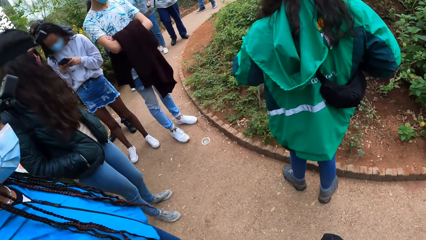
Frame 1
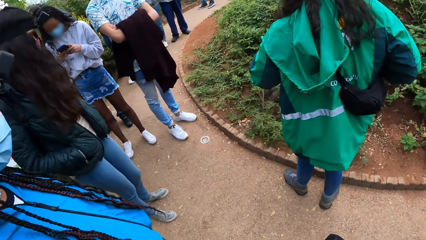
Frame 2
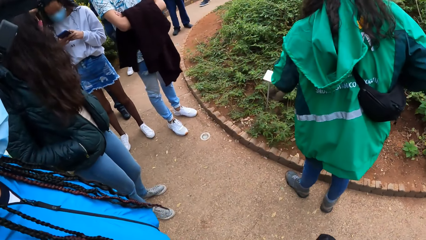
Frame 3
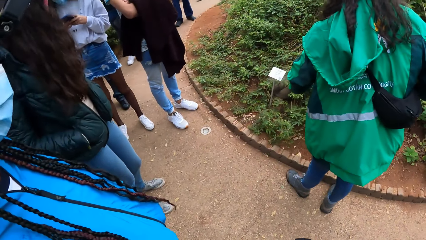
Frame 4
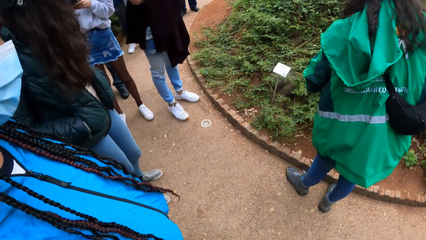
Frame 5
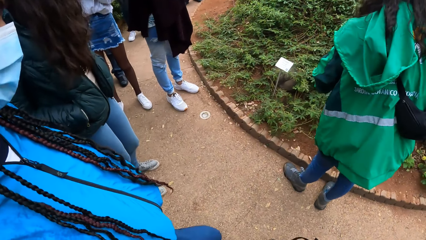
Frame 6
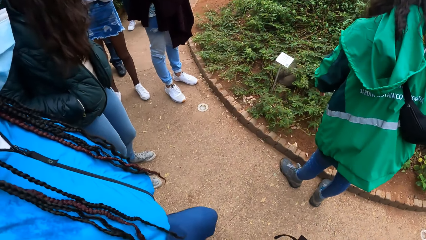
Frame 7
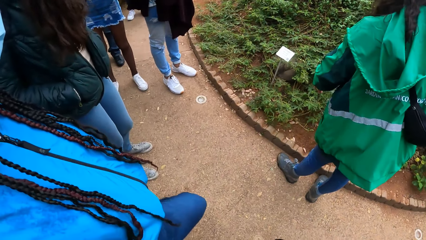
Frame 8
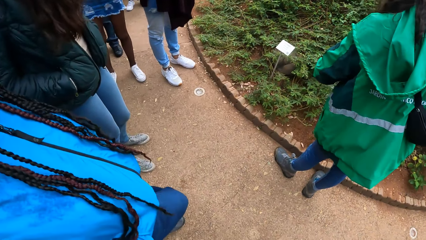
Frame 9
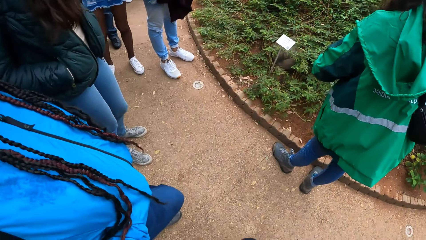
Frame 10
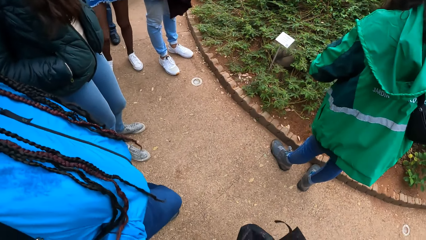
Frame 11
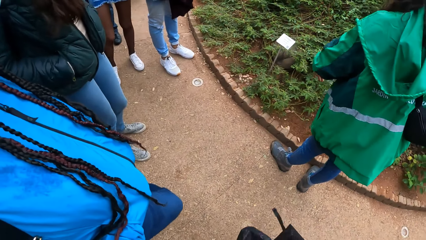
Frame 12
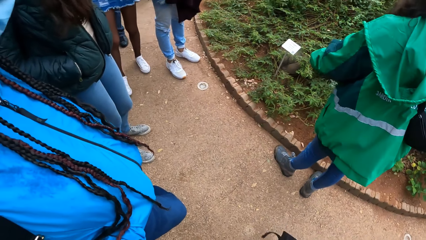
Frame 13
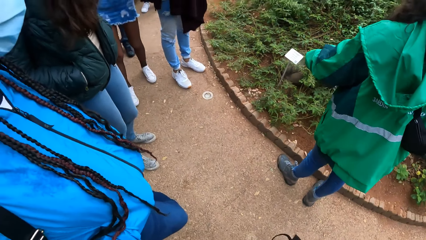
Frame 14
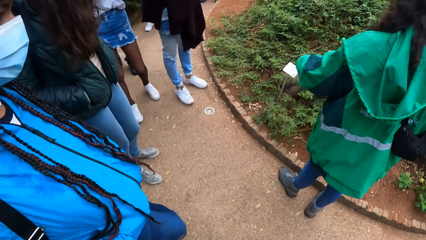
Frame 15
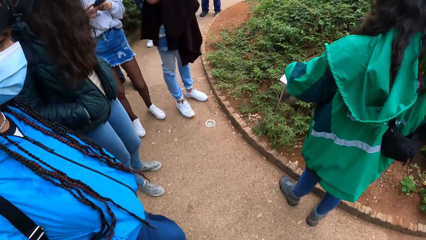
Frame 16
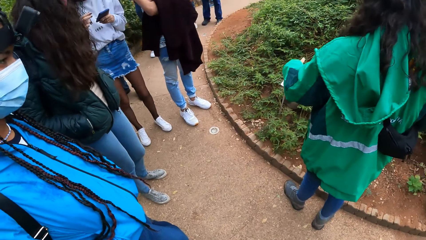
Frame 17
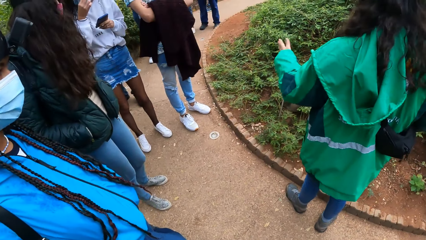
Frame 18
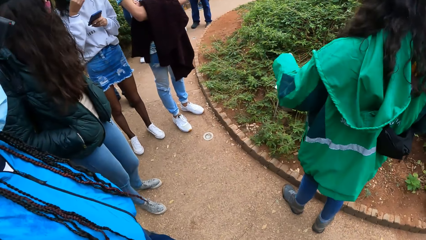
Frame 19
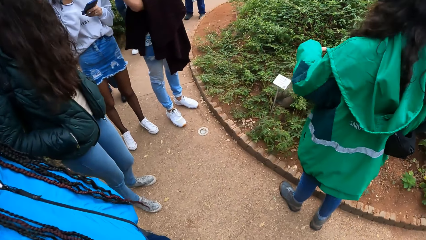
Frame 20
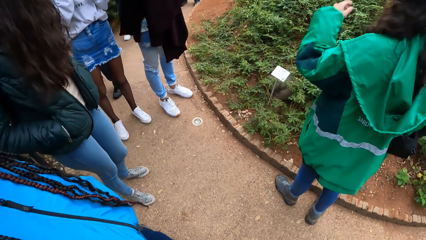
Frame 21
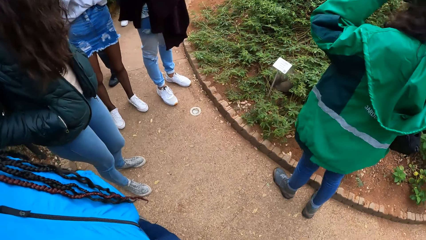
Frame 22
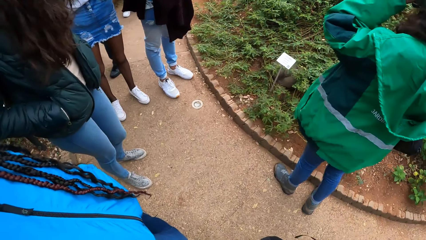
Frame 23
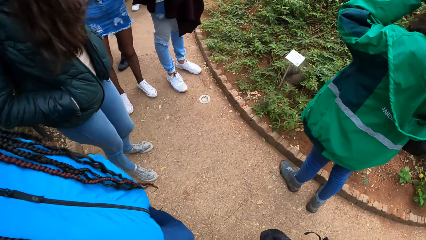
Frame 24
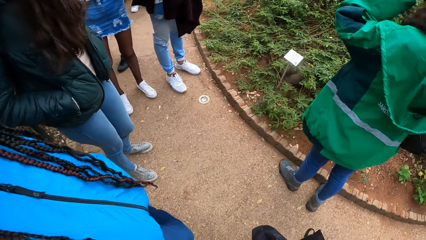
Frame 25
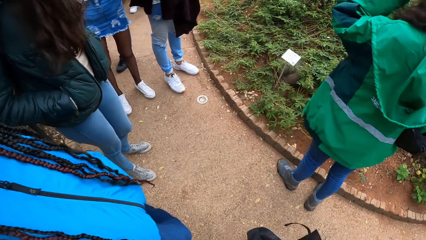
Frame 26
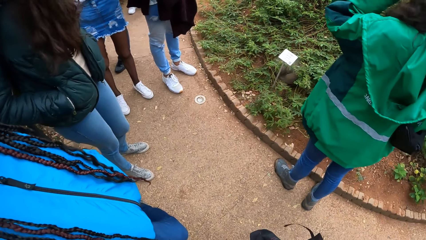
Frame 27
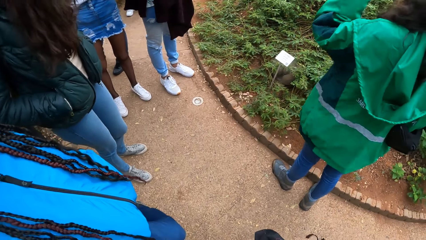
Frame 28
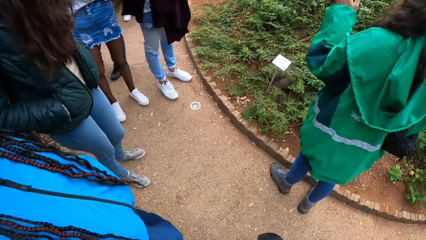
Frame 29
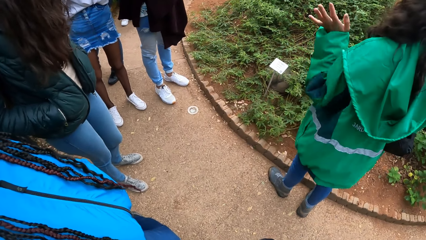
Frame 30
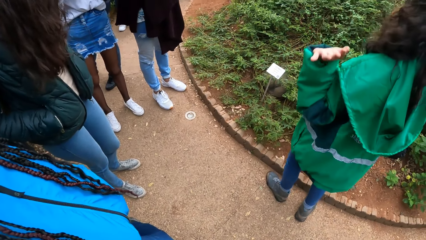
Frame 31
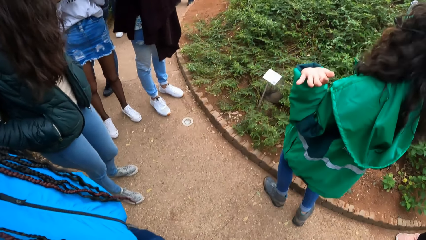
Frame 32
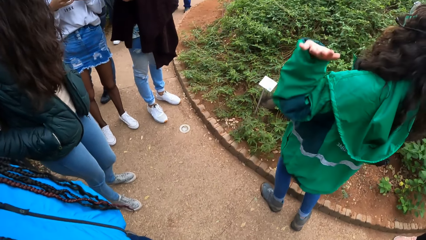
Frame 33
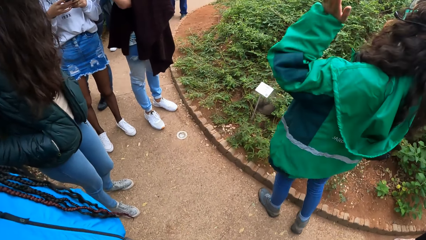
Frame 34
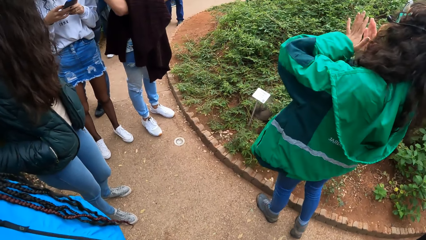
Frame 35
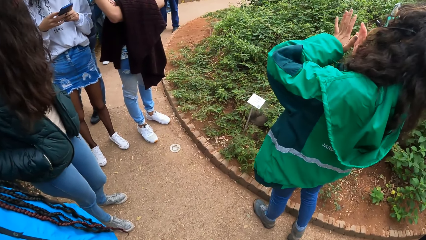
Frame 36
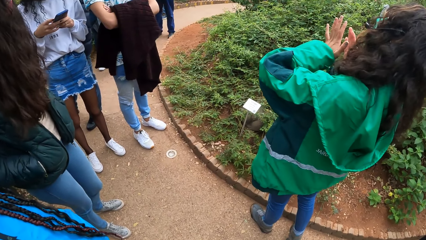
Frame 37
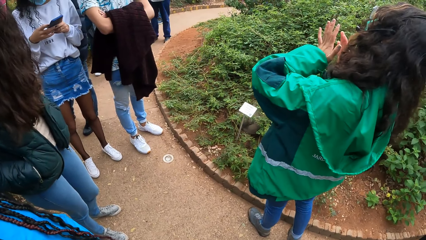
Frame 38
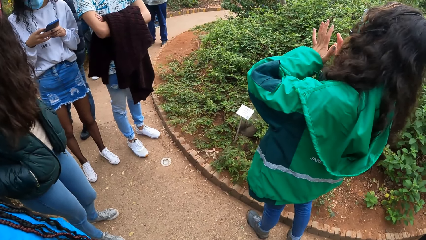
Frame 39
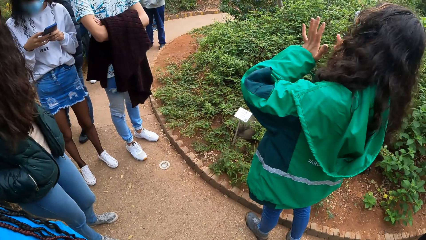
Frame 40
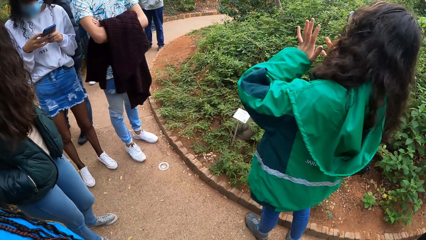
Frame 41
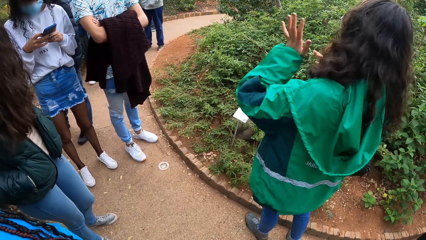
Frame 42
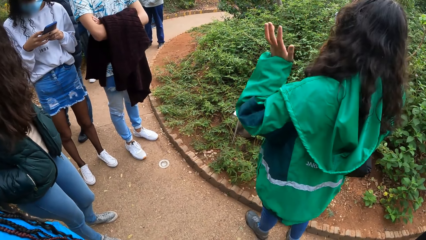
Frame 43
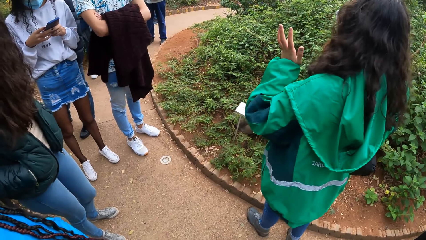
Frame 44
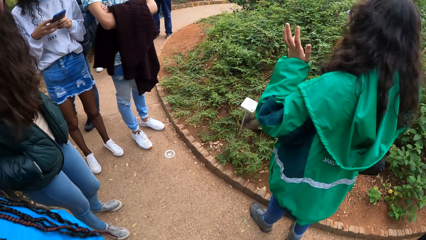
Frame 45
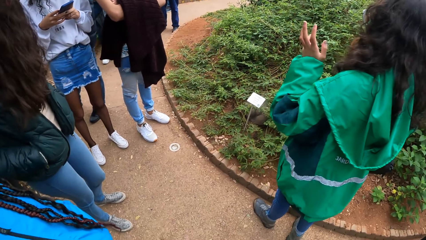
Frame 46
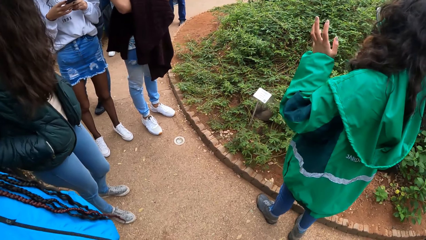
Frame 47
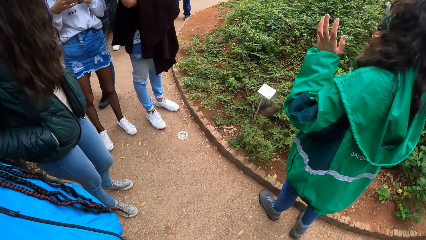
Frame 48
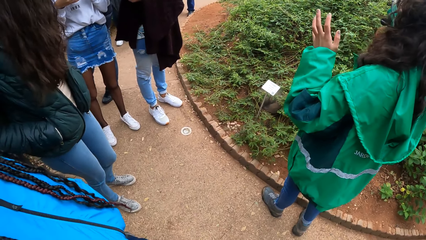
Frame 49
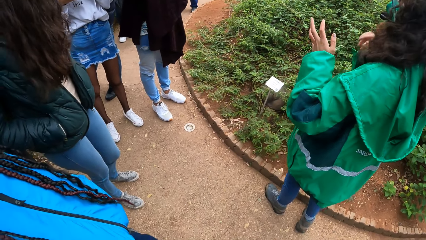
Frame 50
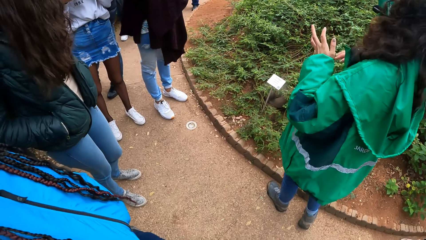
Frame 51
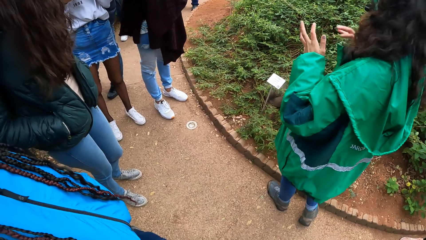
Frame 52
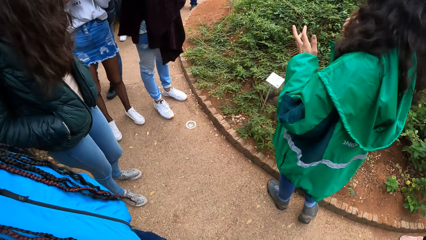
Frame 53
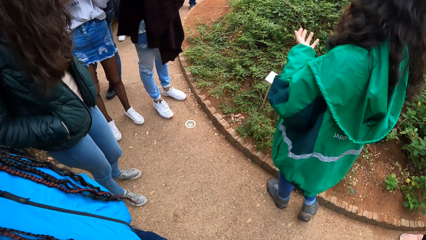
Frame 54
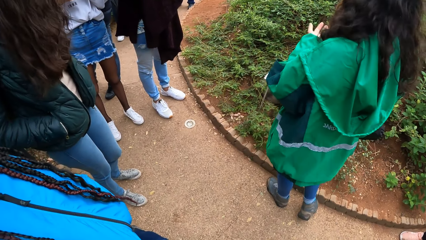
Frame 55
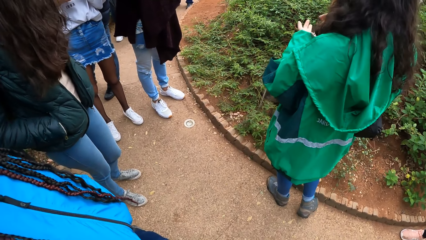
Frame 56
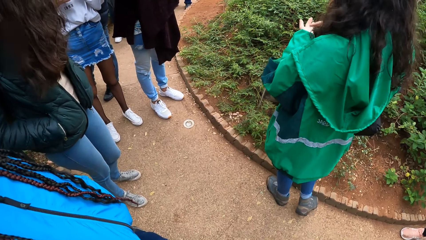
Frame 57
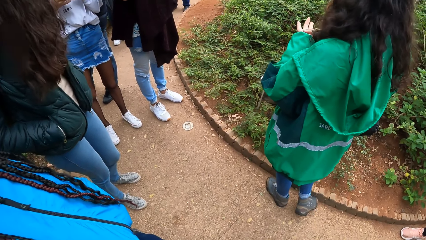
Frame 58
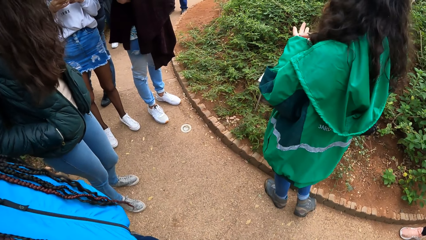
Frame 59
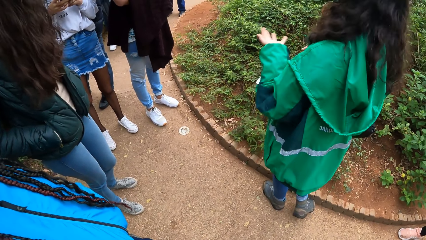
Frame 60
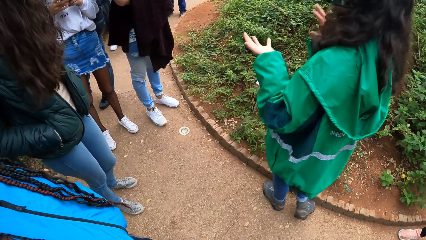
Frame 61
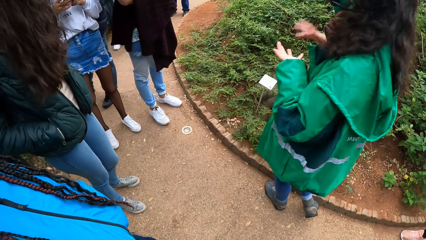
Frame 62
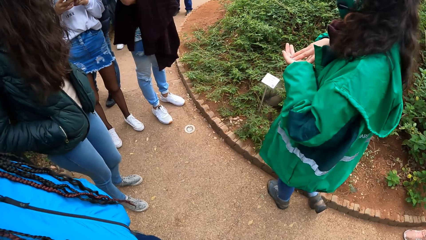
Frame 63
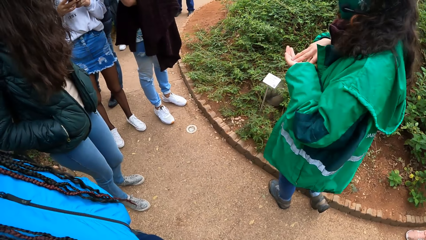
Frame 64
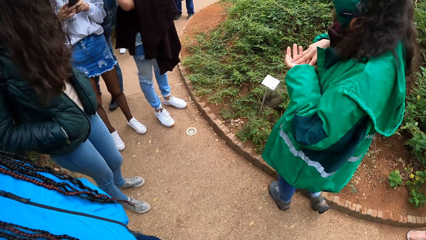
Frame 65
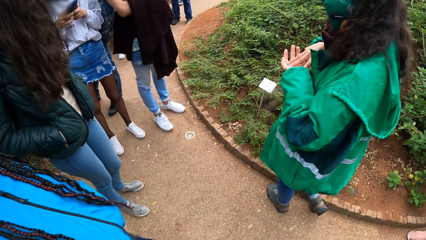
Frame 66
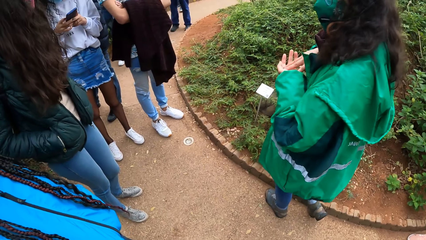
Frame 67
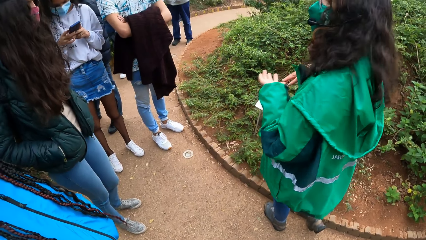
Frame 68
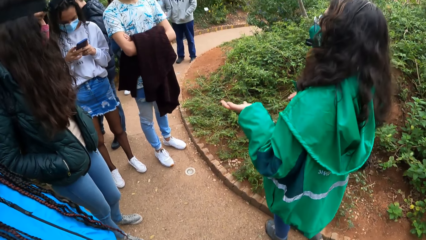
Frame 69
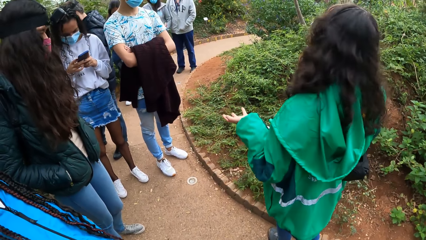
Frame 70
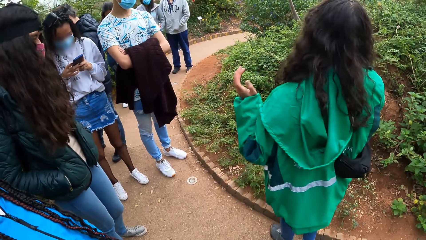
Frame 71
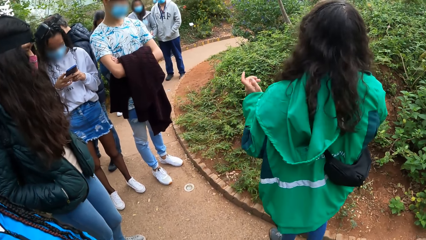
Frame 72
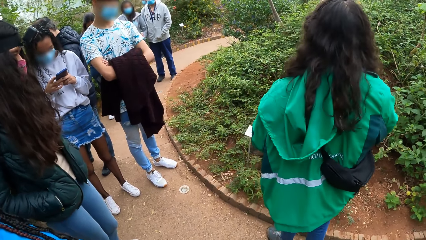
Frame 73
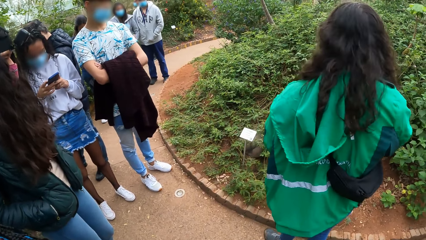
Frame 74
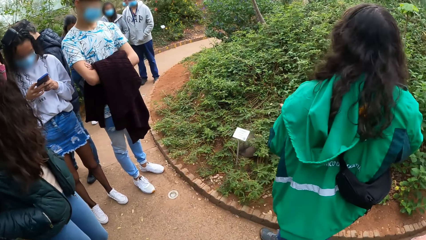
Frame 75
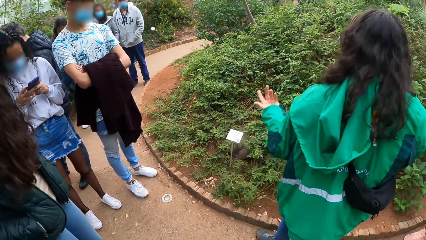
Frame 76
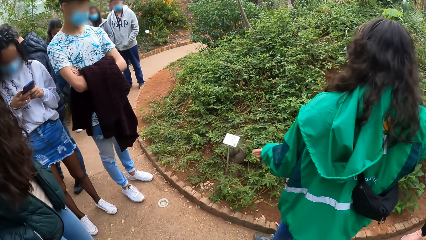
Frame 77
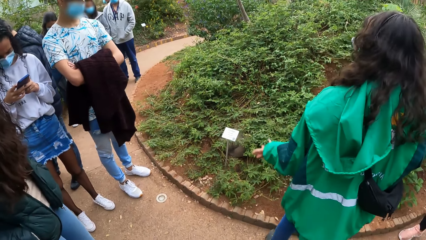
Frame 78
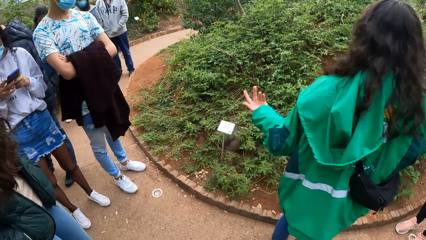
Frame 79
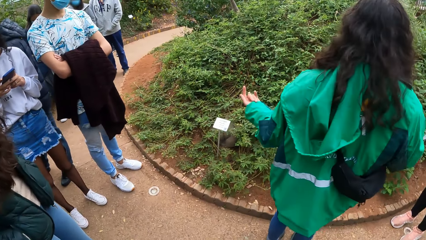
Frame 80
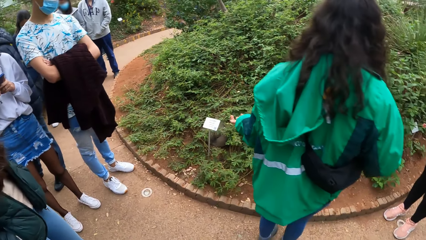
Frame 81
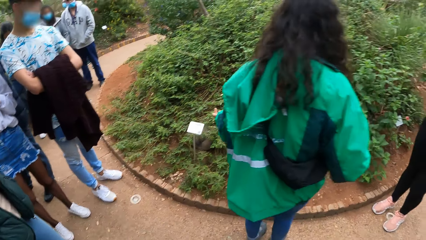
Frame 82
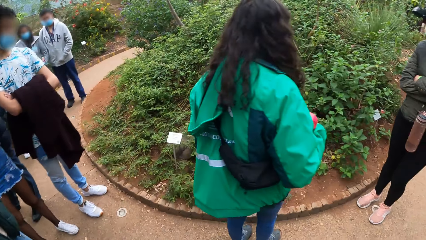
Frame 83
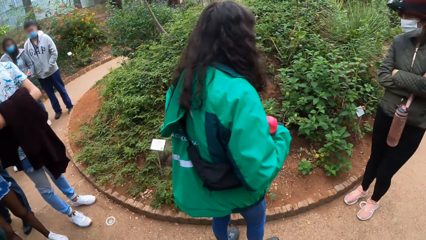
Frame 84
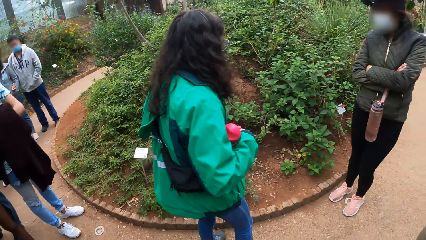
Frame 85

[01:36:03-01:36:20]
The camera wearer looks around.
